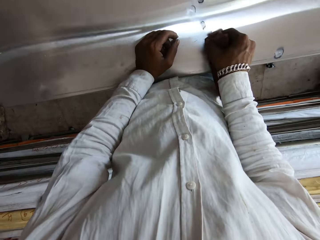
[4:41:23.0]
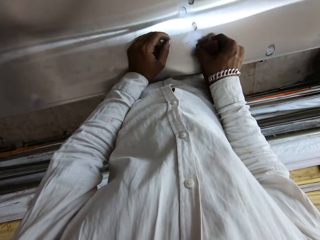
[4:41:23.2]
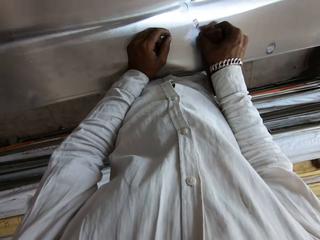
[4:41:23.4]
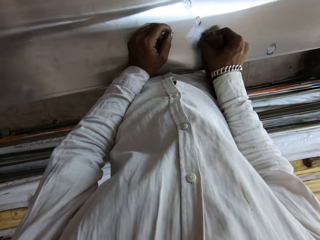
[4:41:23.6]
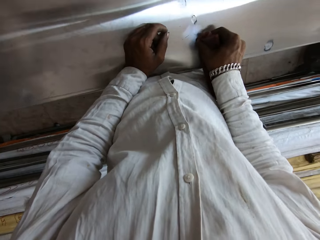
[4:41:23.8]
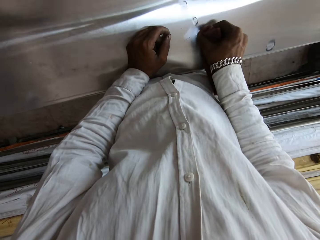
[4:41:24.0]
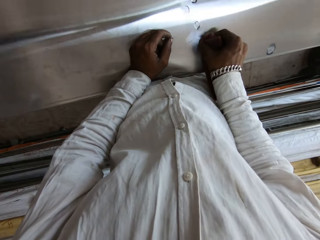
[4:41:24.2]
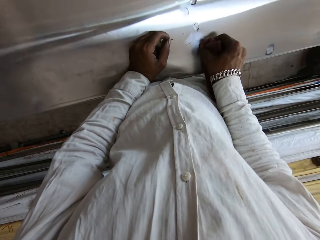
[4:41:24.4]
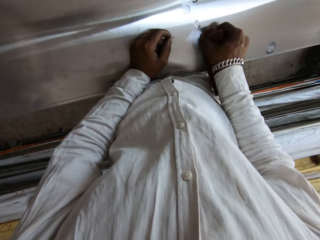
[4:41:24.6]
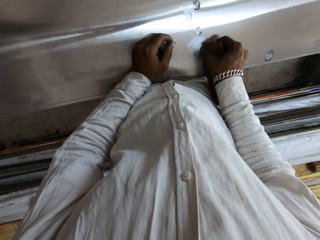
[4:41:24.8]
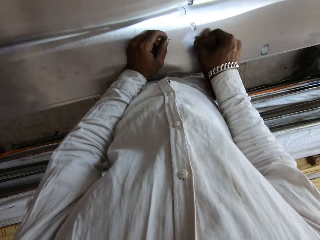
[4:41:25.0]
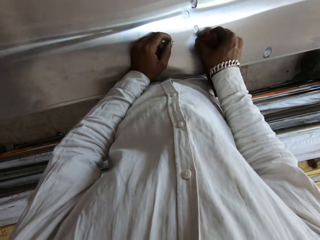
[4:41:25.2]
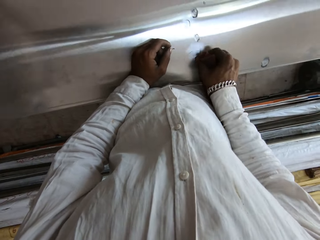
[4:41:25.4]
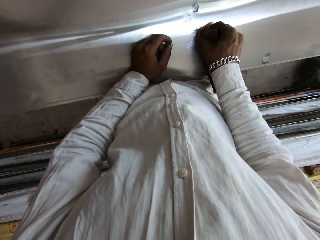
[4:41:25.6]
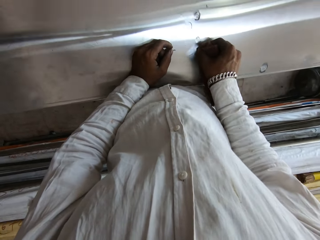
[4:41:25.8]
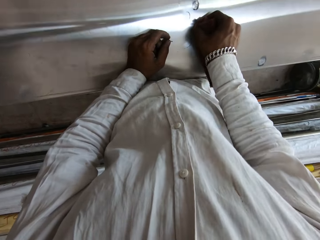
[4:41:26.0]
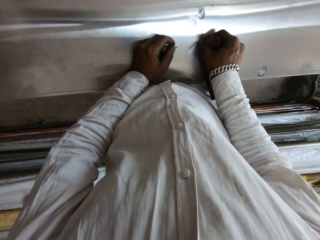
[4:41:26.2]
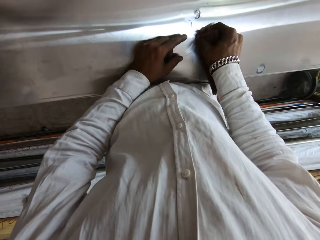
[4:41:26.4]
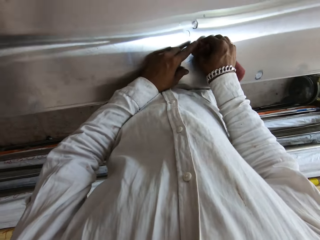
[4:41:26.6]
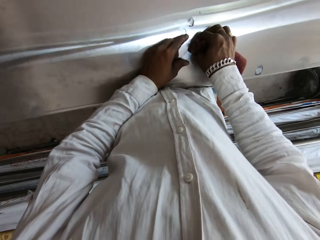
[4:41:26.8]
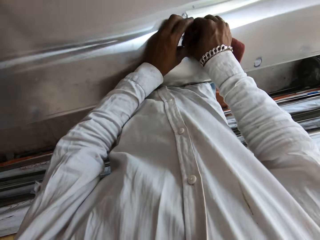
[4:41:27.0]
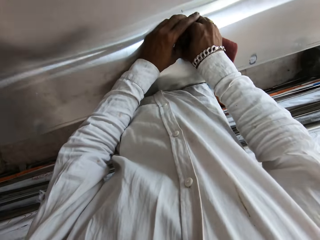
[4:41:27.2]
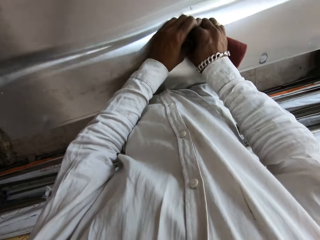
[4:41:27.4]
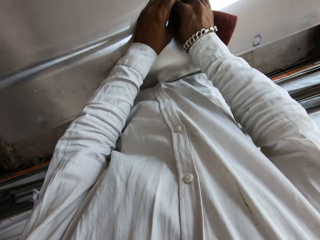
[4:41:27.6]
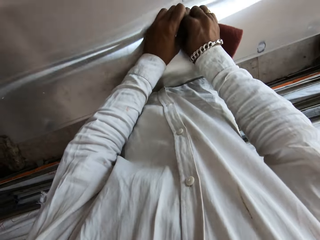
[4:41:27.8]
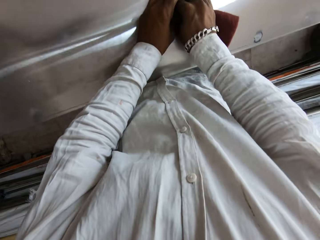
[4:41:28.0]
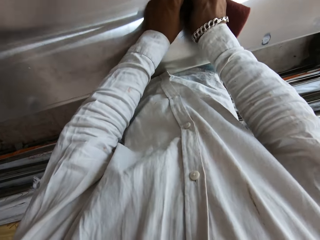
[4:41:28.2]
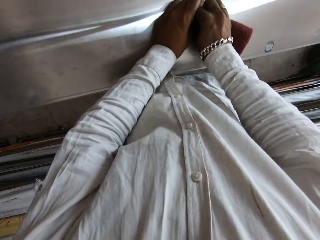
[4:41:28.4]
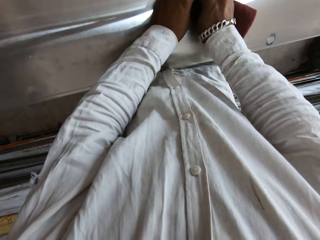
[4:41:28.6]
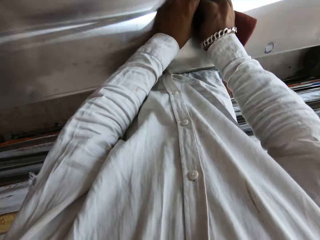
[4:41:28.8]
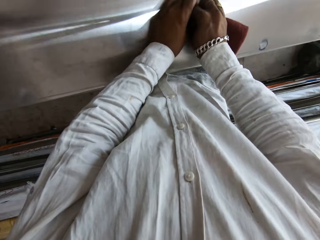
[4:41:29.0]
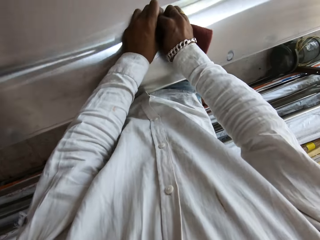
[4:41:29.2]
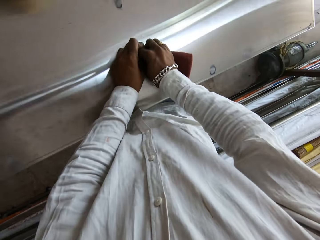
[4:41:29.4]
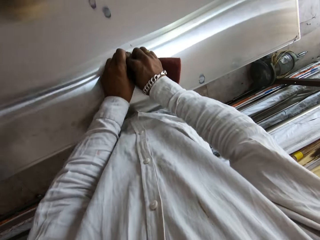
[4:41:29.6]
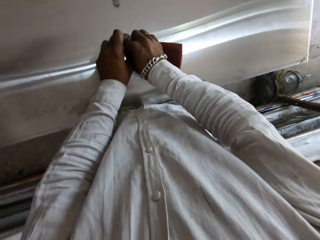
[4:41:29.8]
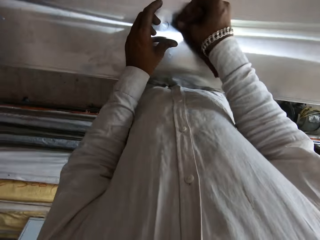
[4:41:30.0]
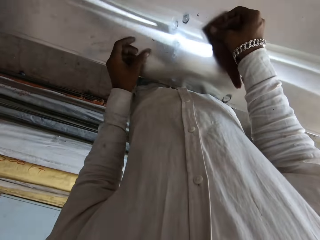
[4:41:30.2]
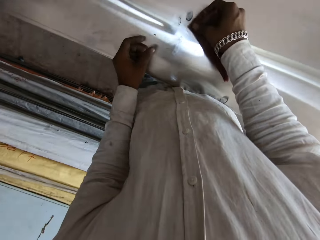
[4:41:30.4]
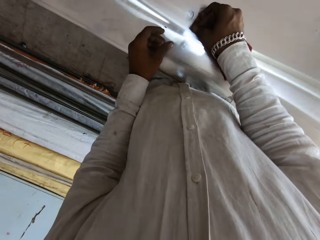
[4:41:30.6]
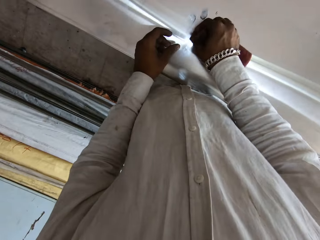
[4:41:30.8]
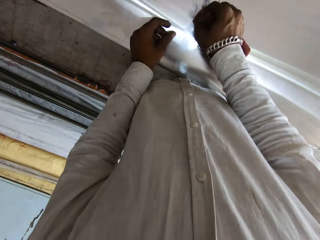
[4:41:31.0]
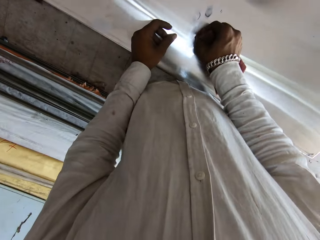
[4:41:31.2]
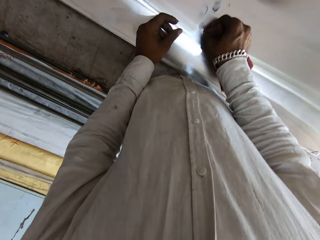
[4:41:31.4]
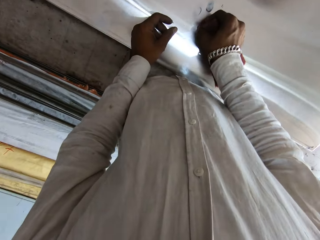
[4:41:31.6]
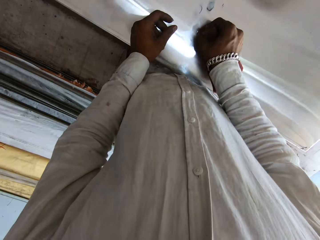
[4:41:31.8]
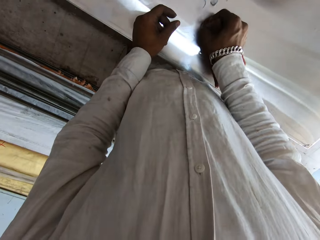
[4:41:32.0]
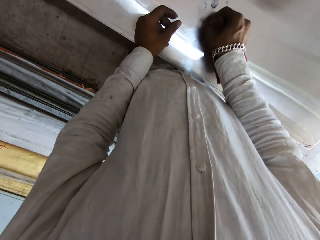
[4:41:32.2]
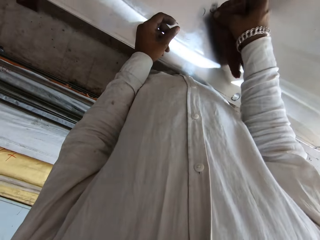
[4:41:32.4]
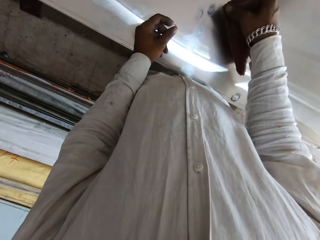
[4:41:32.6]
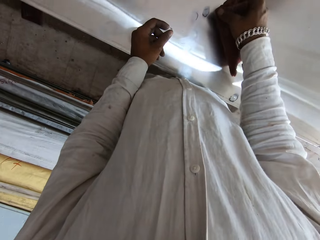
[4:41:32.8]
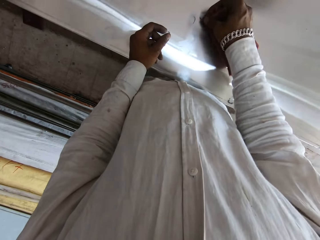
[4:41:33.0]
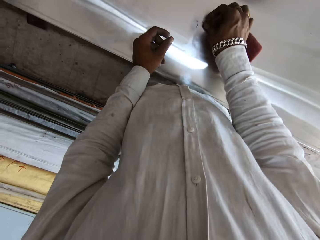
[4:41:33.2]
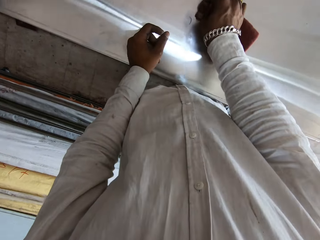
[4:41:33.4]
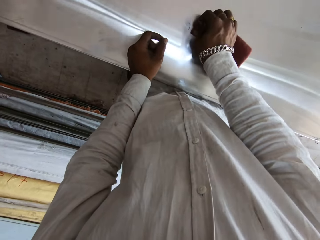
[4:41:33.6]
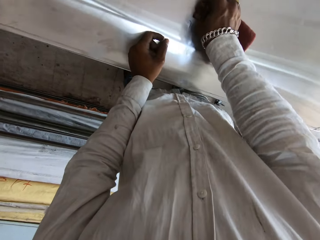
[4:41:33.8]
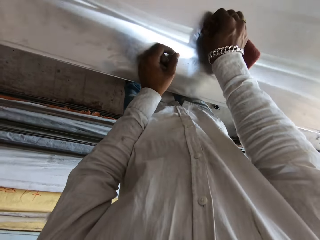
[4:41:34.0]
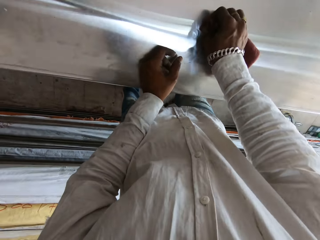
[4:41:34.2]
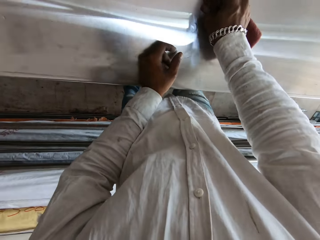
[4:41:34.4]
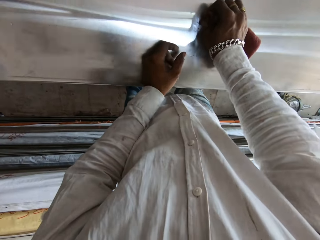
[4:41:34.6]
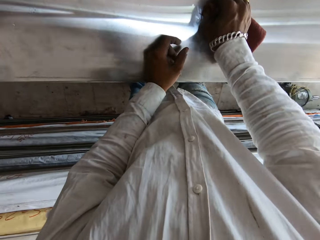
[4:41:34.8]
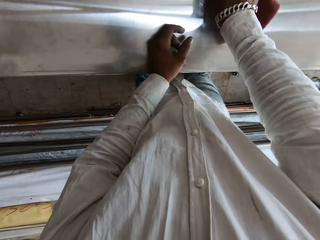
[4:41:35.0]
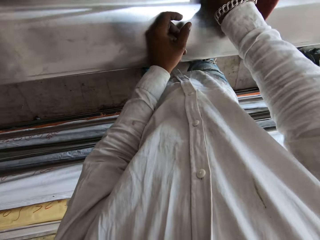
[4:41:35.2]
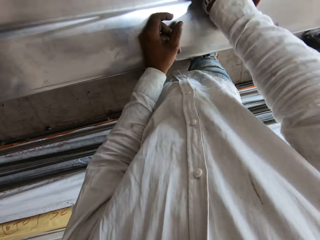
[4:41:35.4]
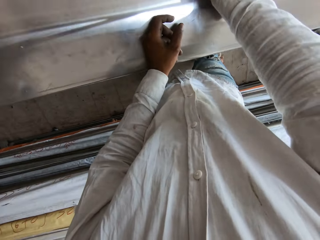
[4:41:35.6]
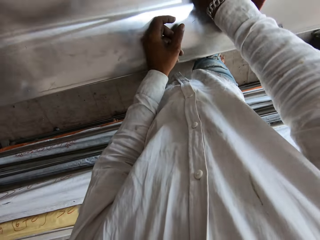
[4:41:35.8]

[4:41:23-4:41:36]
The camera wearer scrubs the metal table with the scrub pad in both hands. They place the left hand on the metal table. They scrub the metal table with the scrub pad in the right hand.

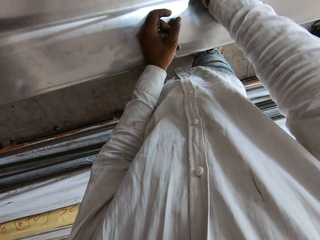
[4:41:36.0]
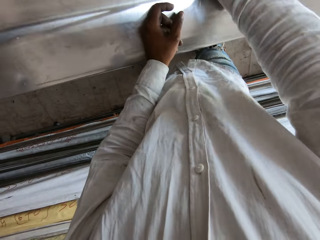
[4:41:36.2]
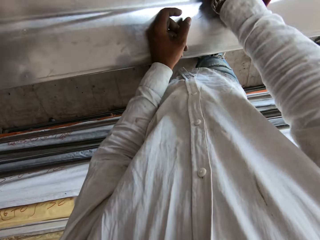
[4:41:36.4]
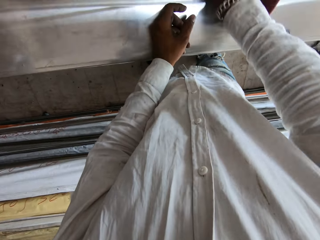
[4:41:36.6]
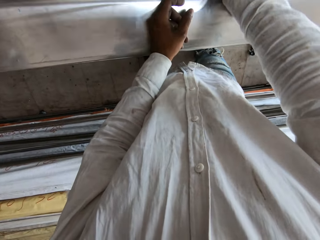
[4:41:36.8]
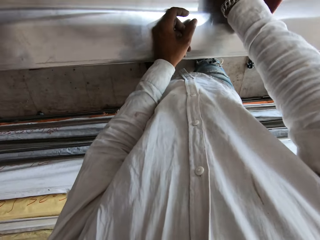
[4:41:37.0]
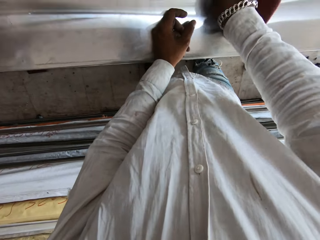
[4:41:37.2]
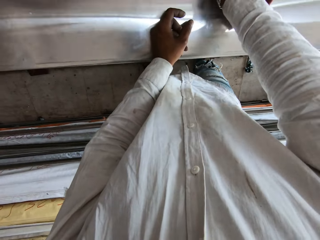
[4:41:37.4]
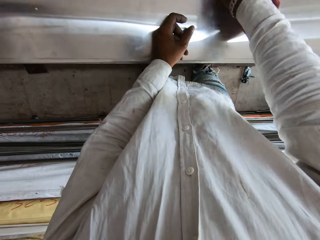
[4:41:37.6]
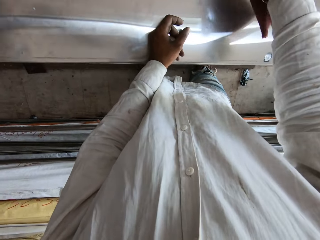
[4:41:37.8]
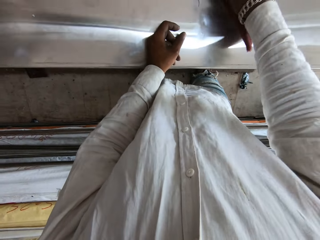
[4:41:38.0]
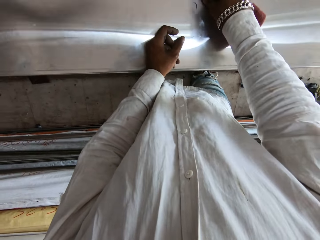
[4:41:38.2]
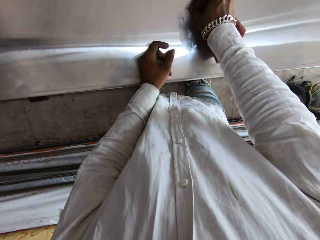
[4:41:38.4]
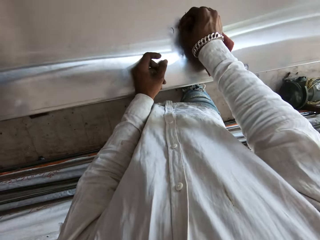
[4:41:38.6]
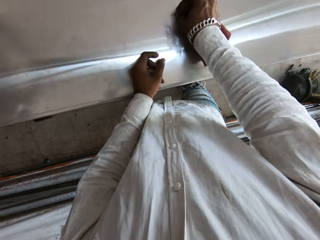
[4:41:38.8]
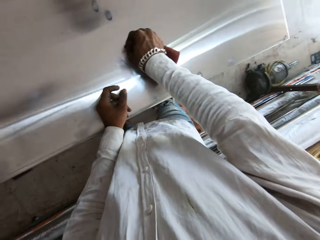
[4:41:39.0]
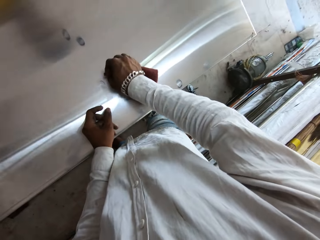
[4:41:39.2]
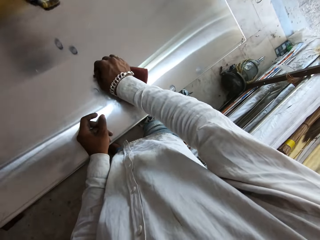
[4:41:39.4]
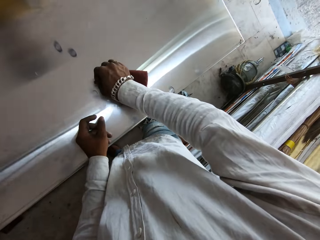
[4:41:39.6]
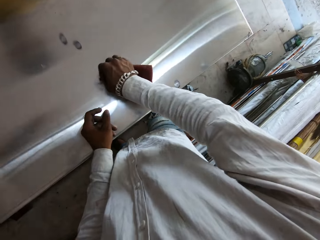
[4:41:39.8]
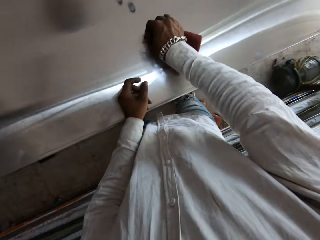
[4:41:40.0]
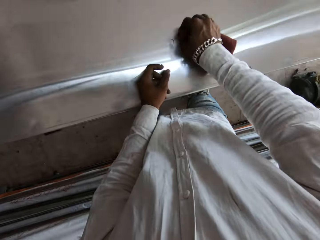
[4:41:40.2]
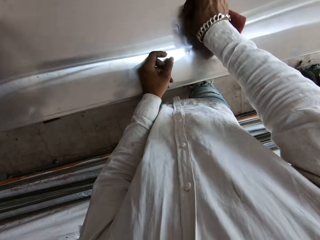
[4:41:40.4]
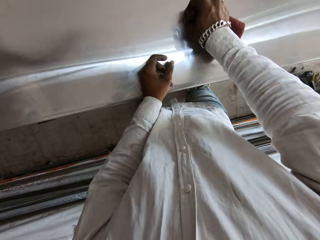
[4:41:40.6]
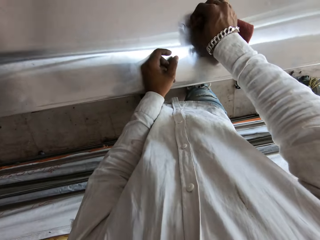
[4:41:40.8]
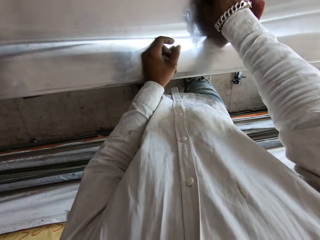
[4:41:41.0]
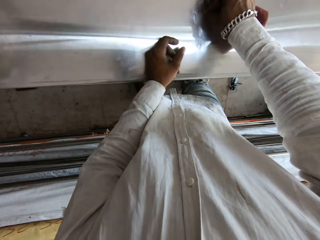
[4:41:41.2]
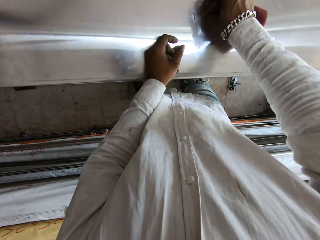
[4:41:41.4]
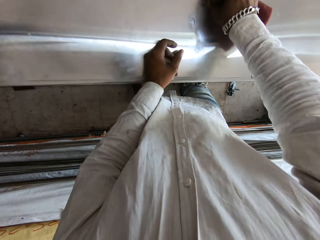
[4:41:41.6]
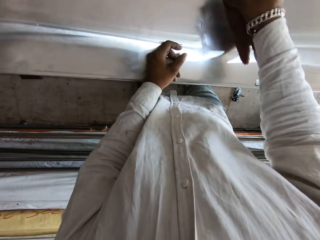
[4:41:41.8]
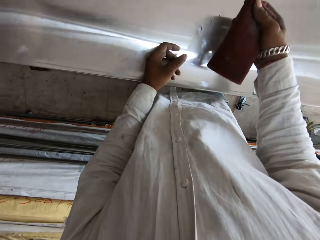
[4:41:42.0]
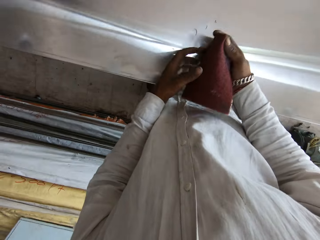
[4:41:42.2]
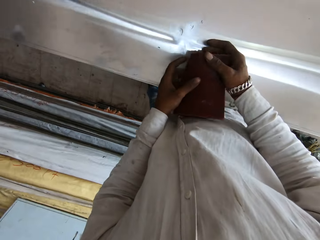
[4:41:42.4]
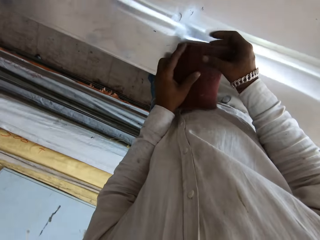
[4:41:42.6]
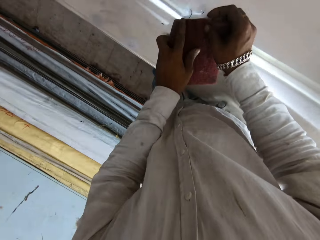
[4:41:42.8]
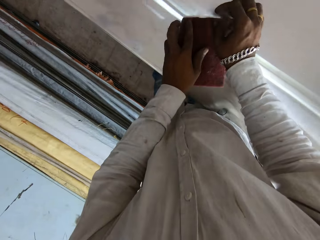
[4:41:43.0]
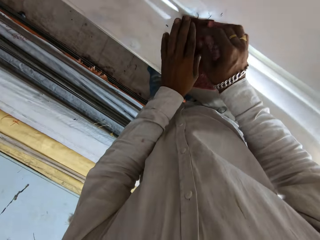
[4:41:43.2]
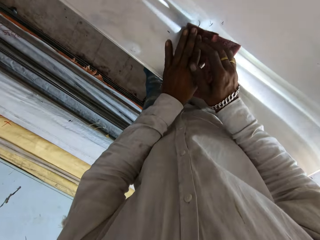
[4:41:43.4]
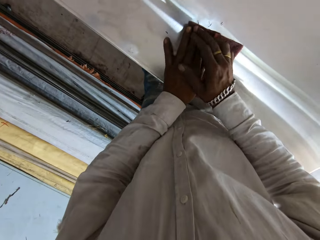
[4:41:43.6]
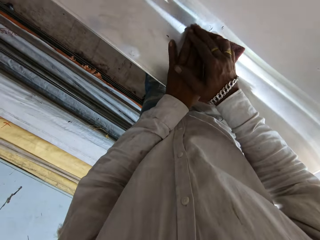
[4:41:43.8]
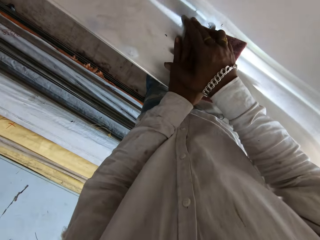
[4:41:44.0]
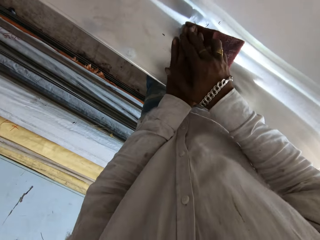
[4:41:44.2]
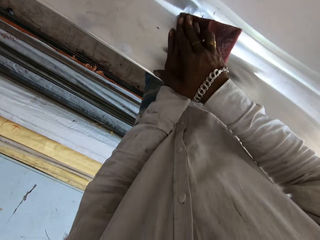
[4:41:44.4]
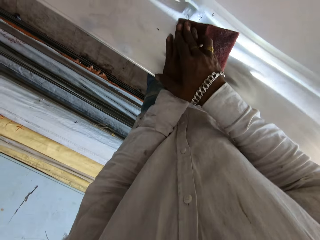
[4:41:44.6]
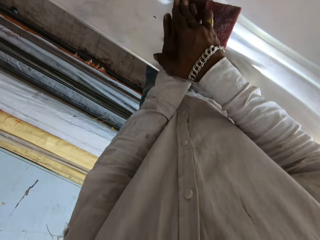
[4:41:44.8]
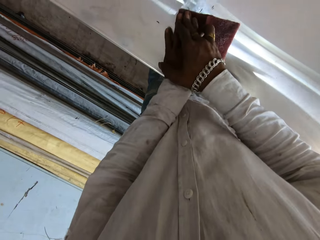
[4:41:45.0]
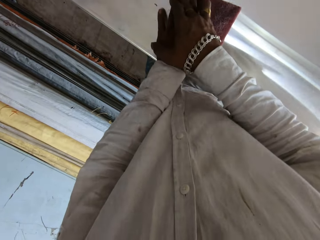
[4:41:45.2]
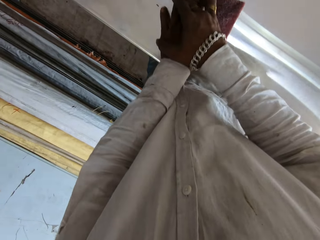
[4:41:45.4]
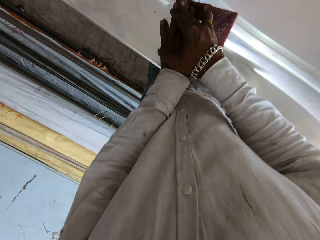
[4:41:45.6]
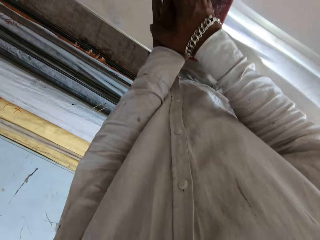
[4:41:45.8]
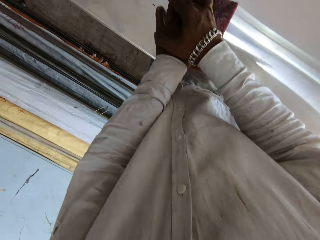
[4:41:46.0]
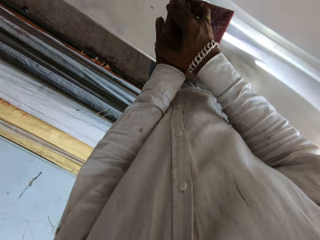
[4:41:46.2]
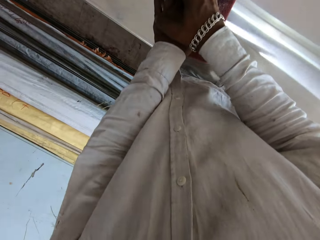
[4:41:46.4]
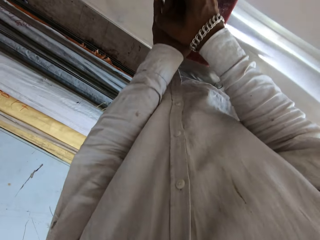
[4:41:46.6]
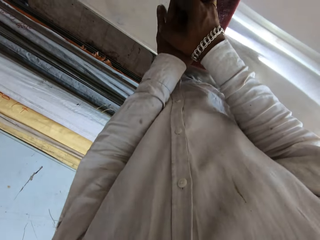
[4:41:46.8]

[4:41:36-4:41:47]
The camera wearer holds the scrub pad with both hands. They scrub the metal table with the scrub pad in both hands.
